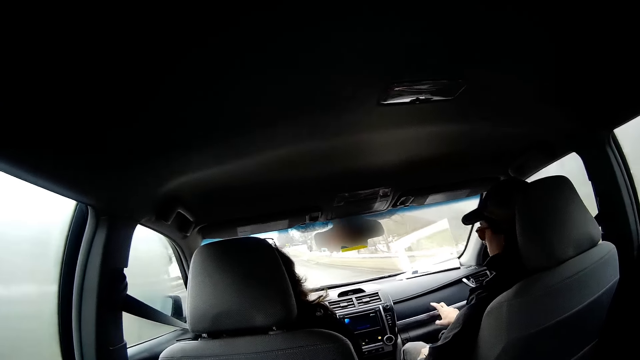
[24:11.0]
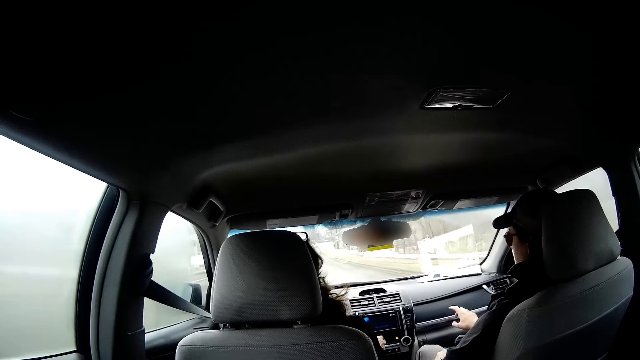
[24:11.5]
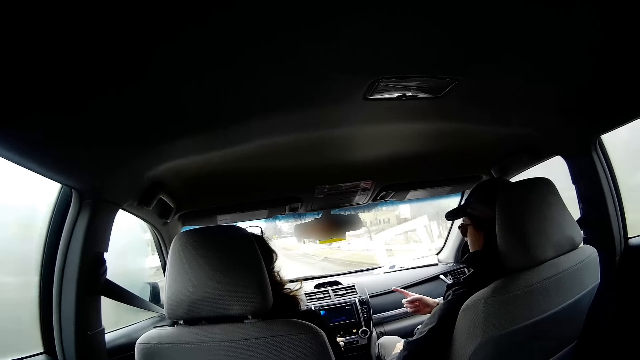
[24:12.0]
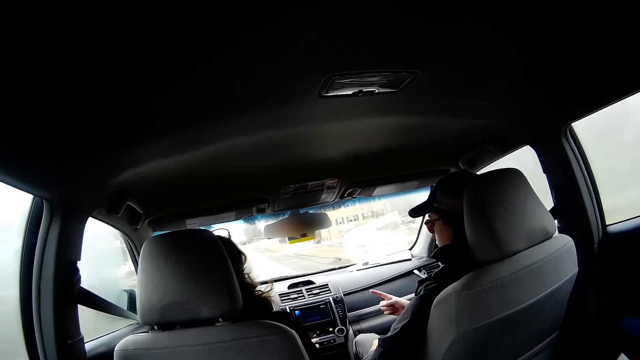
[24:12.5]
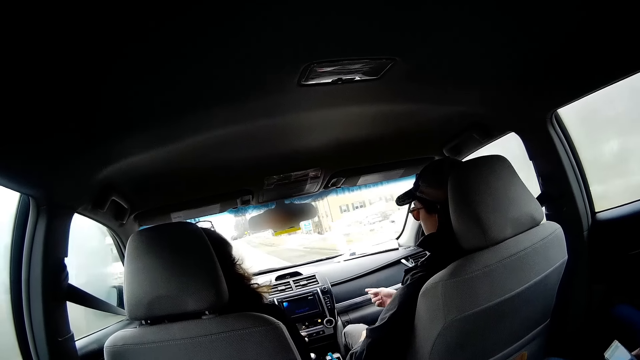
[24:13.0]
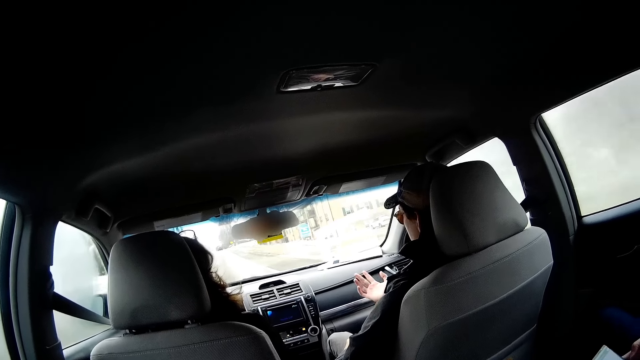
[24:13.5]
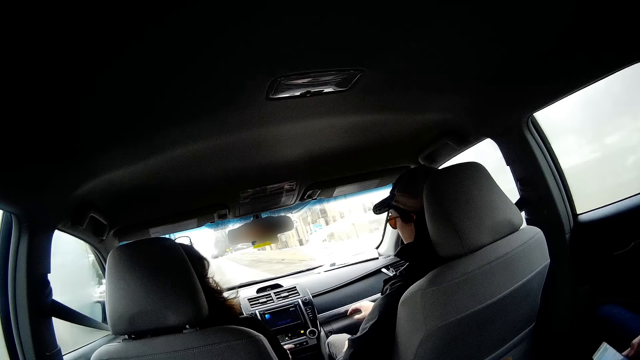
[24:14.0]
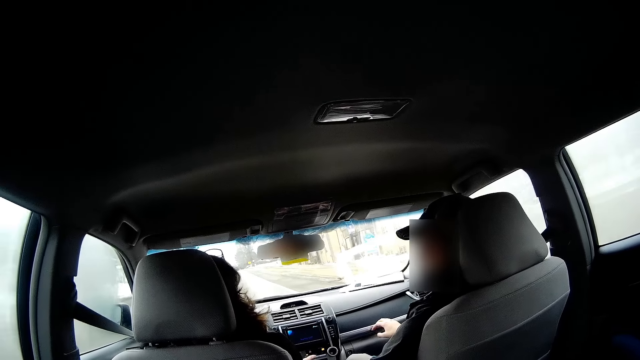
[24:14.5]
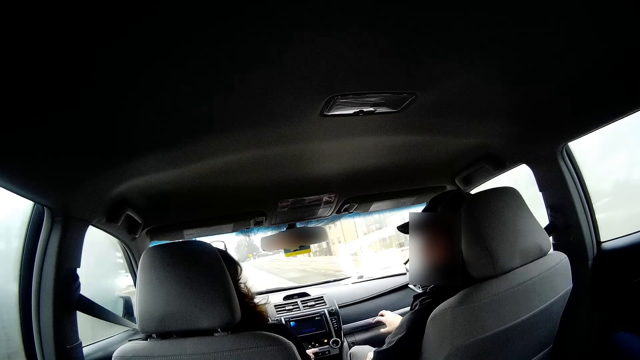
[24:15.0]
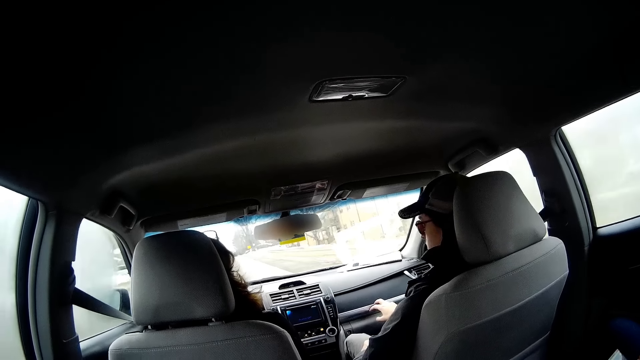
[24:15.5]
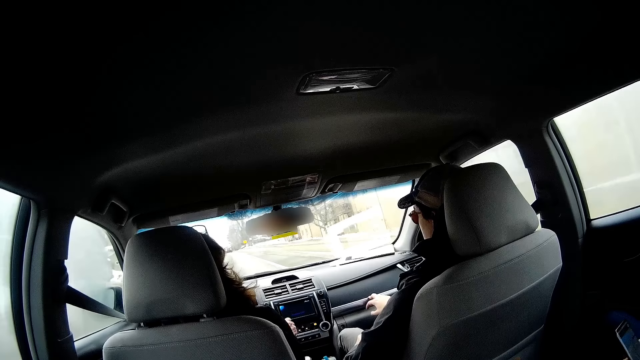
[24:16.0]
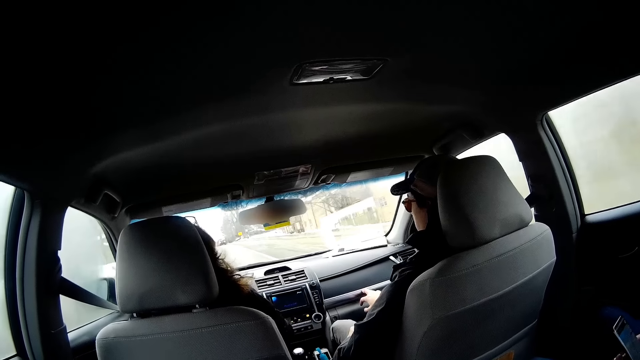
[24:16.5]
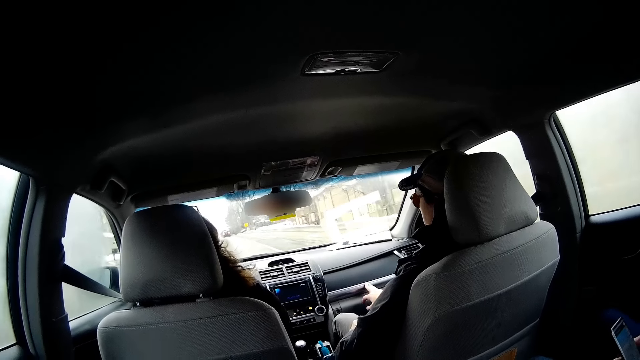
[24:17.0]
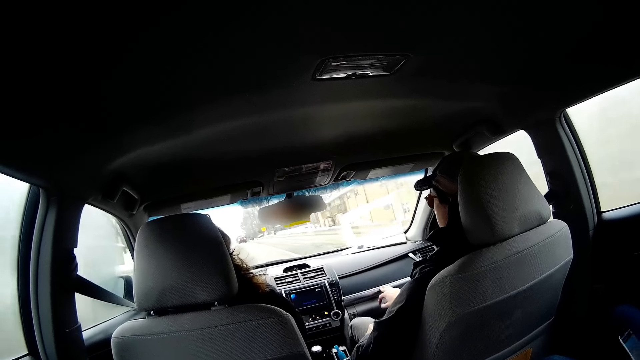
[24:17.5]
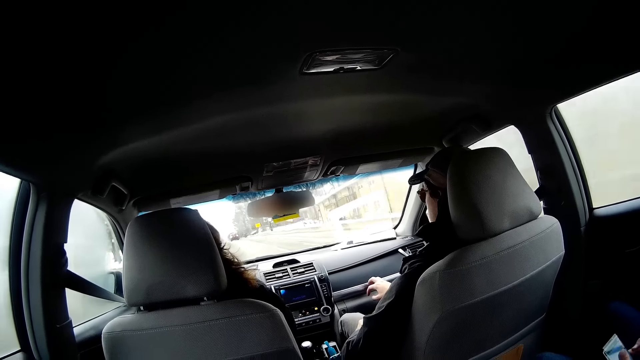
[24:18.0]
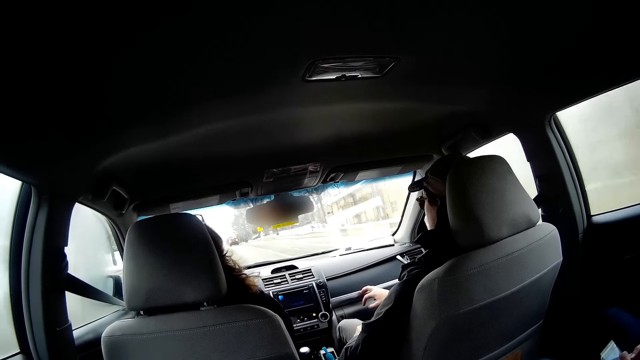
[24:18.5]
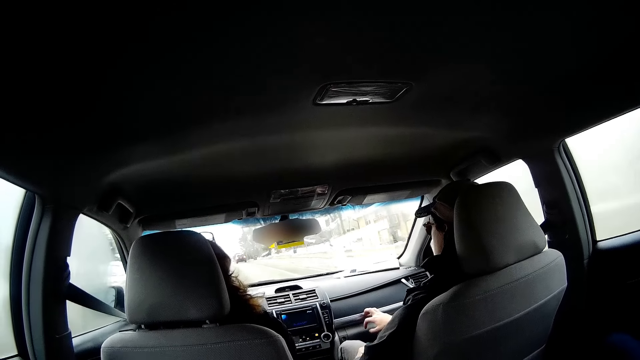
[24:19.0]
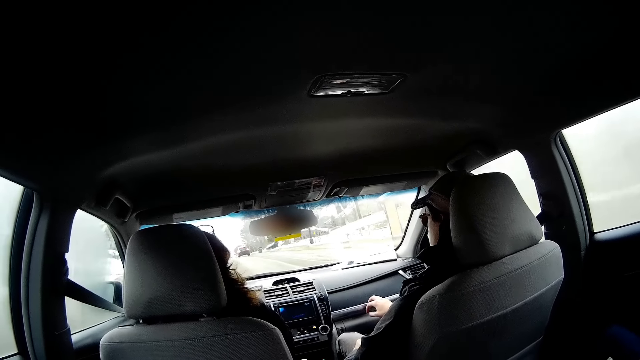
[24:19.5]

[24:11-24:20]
A person points at the car. Another person drives the car. The first person looks aside. The other person drives the car.

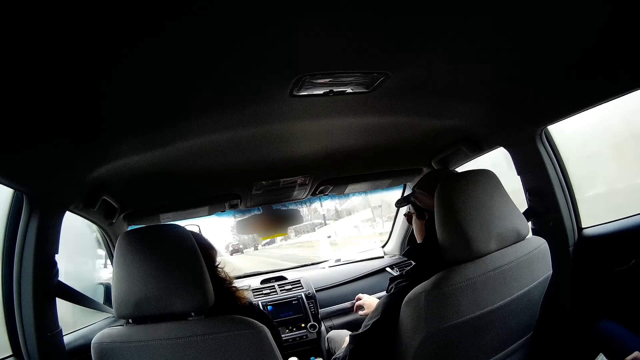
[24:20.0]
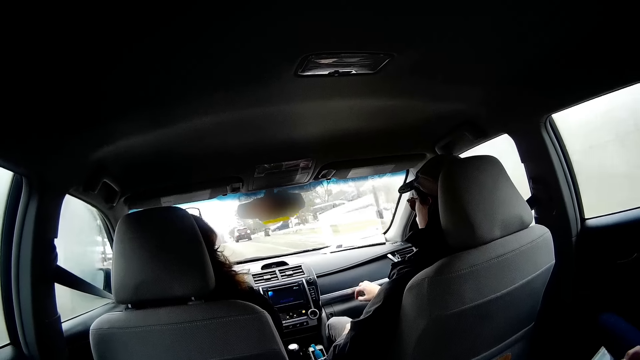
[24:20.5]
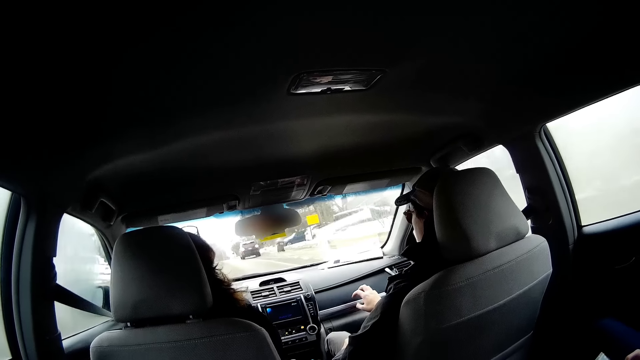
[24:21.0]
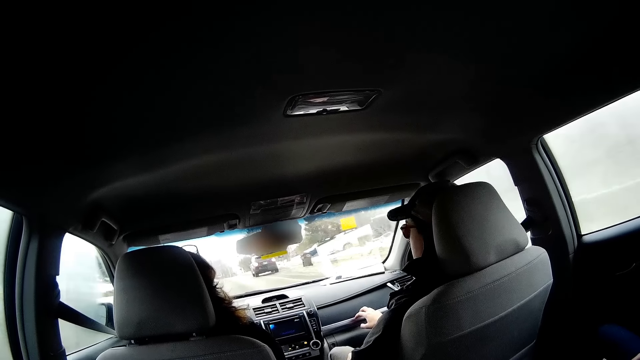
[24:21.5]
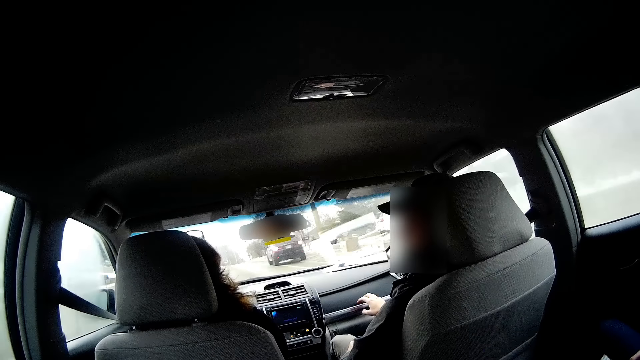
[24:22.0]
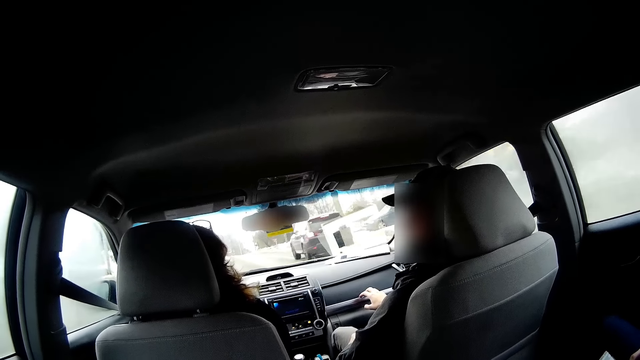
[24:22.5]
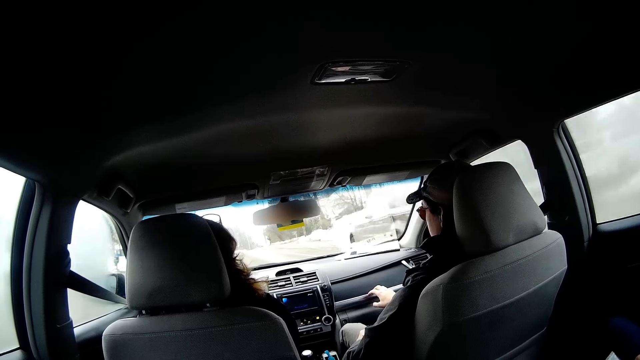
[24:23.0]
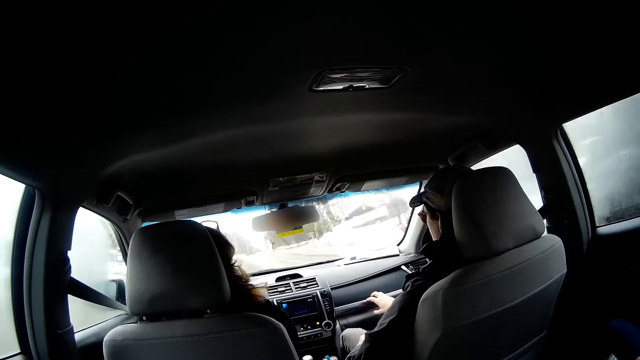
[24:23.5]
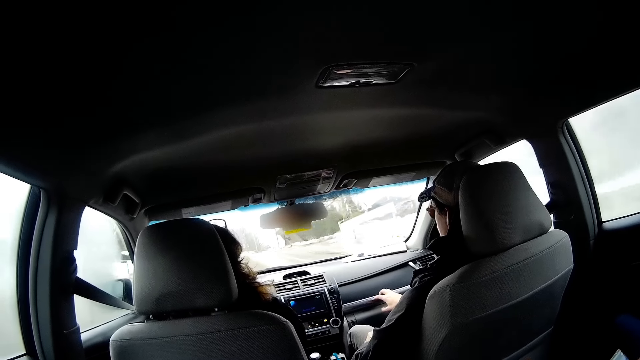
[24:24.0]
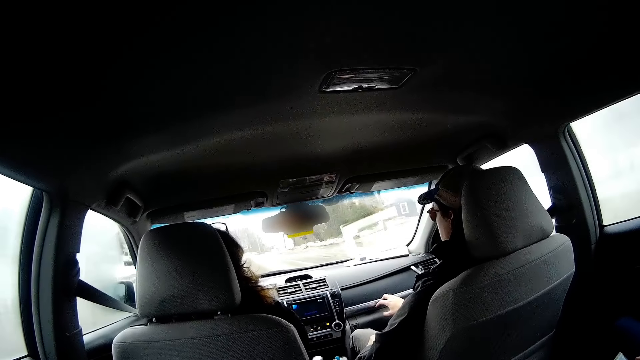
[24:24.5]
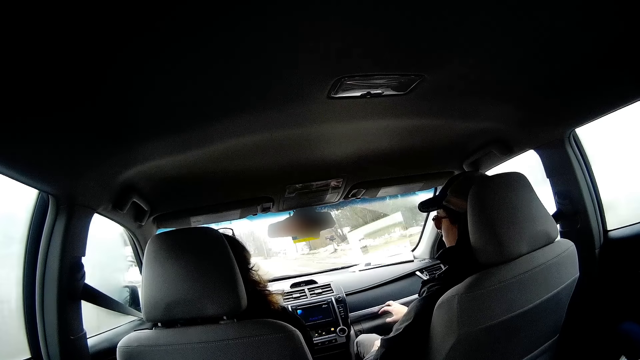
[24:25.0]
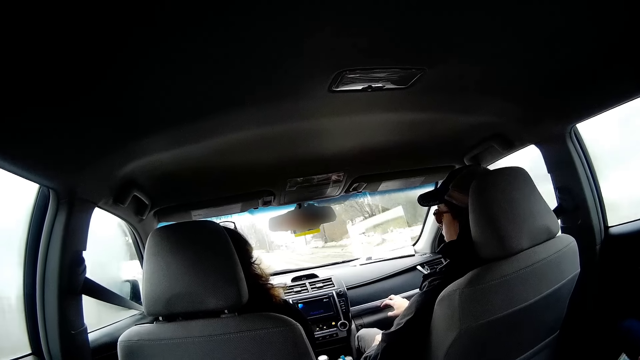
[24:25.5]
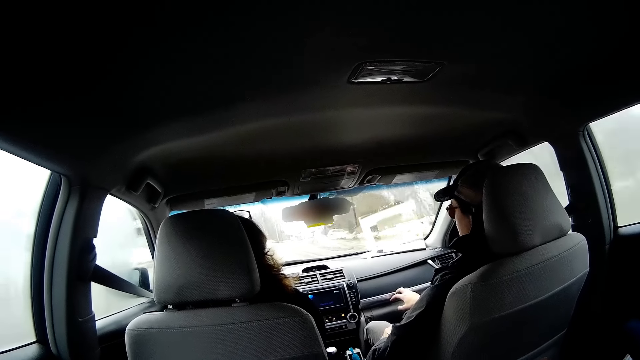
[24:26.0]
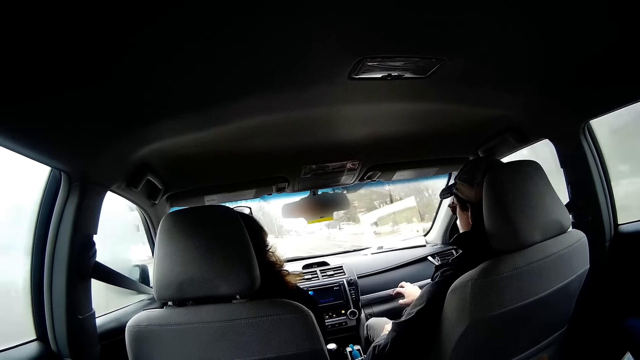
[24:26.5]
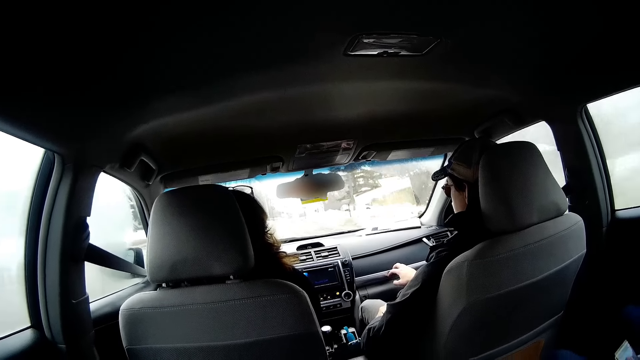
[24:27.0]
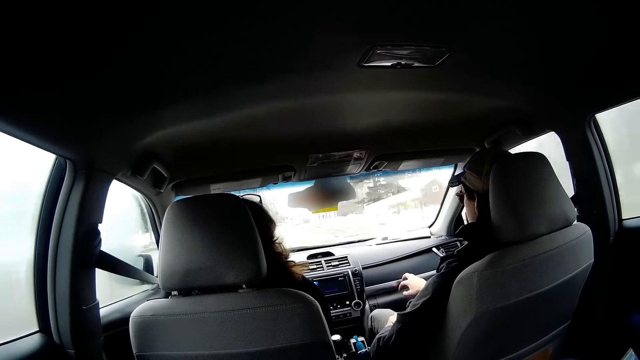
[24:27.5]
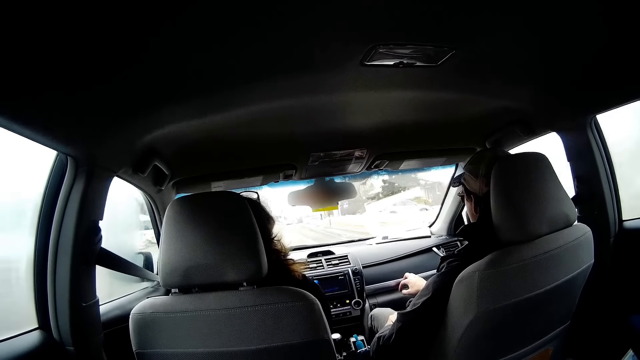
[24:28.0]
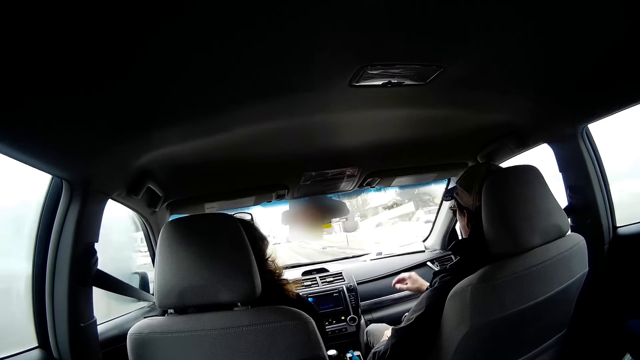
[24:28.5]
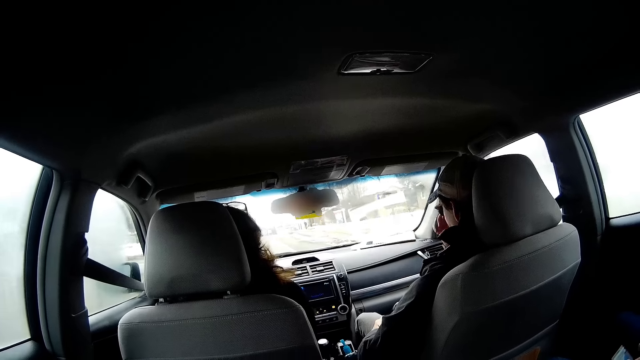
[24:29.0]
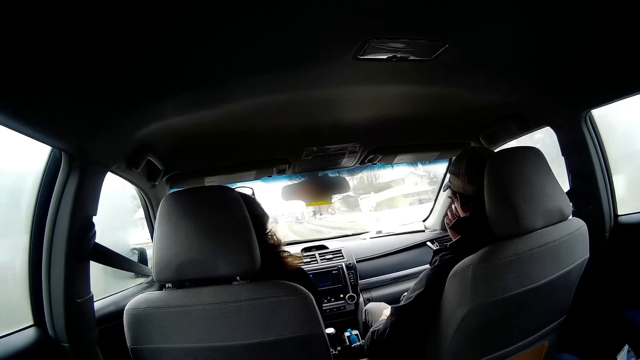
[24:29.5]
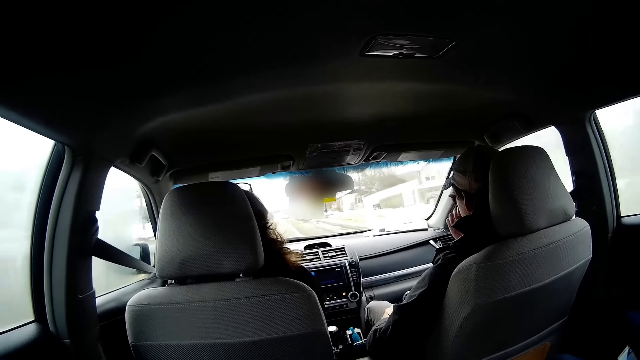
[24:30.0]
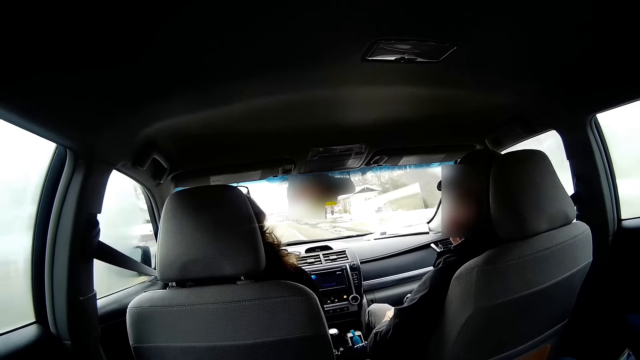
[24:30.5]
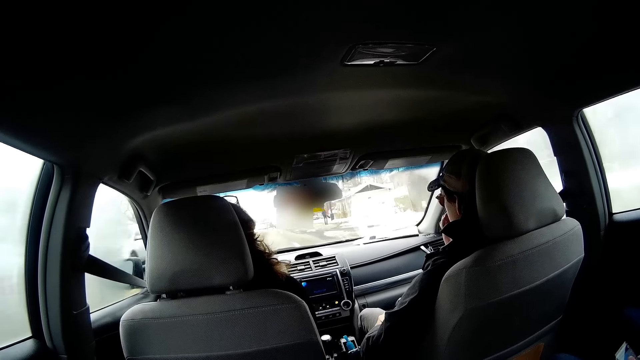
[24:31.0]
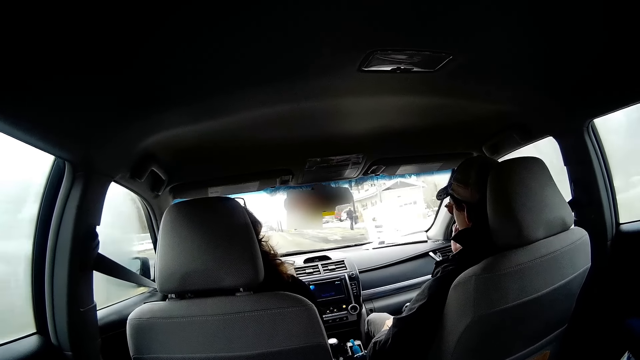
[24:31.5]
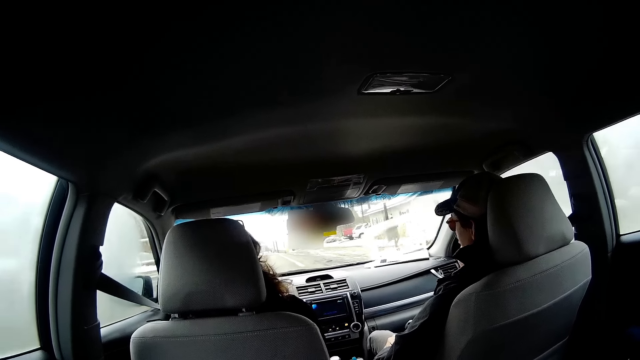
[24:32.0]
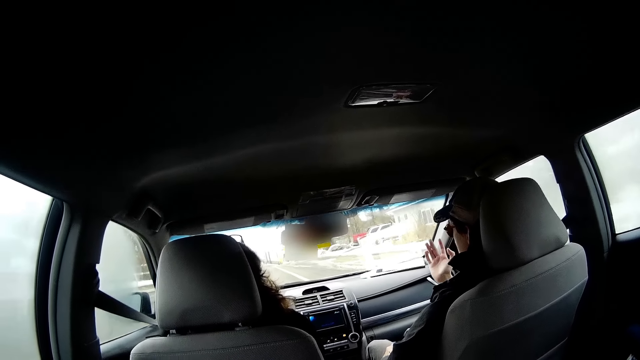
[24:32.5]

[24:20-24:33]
A person looks aside. Another person drives the car. The first person touches the face. The first person looks aside. The other person drives the car.
